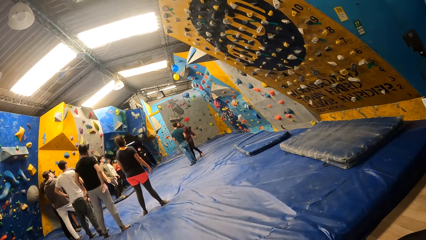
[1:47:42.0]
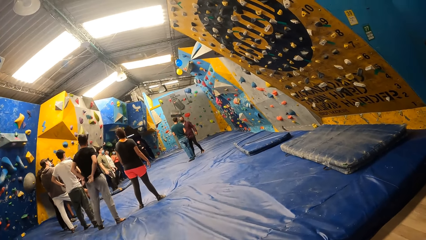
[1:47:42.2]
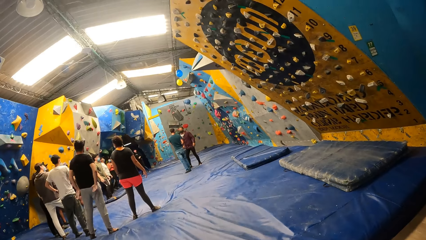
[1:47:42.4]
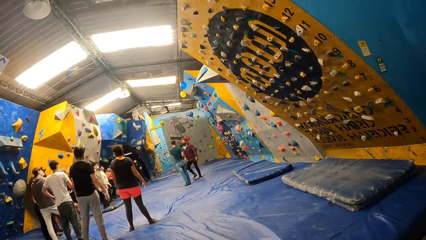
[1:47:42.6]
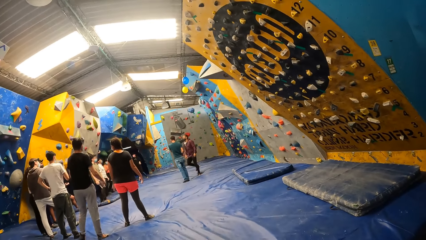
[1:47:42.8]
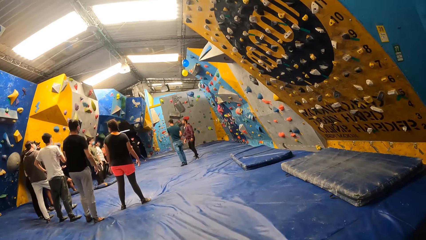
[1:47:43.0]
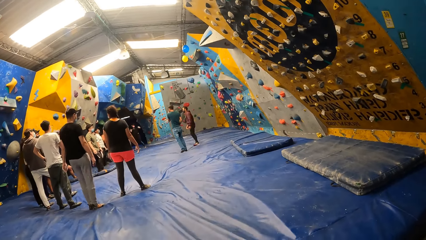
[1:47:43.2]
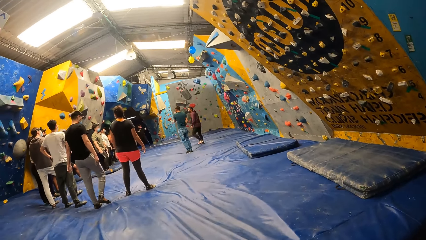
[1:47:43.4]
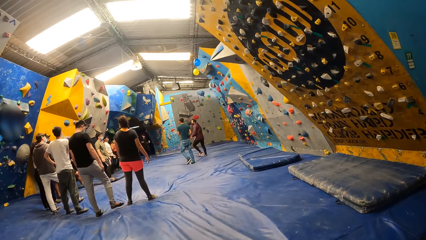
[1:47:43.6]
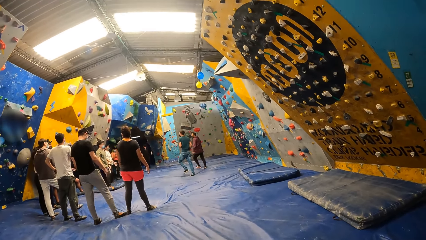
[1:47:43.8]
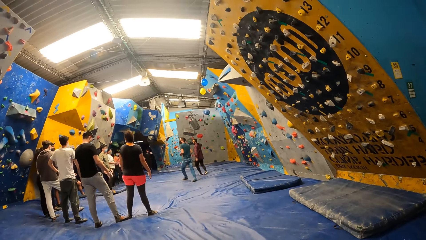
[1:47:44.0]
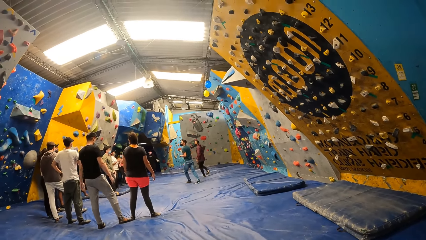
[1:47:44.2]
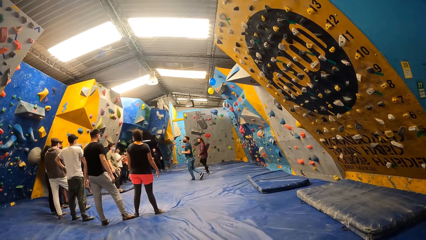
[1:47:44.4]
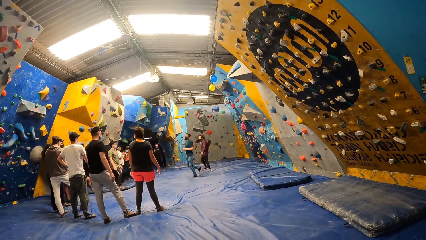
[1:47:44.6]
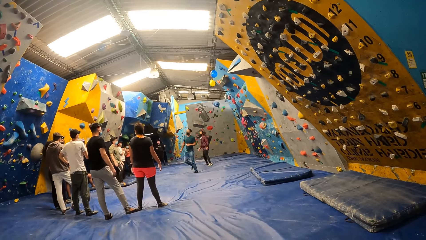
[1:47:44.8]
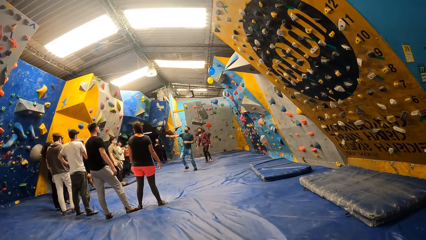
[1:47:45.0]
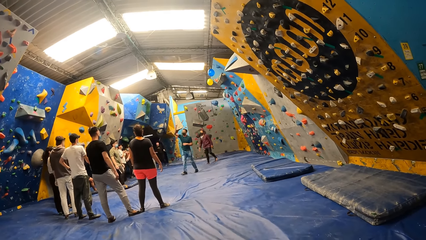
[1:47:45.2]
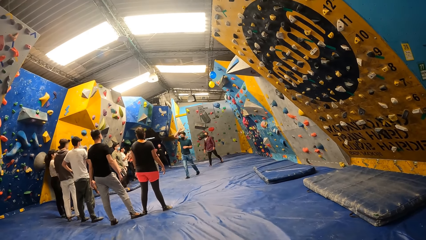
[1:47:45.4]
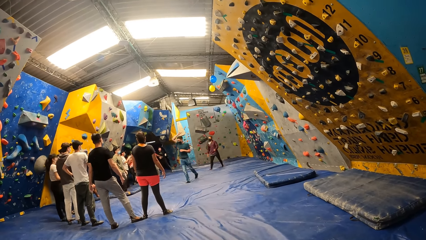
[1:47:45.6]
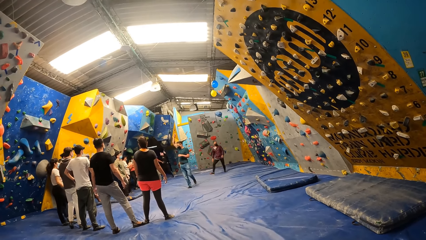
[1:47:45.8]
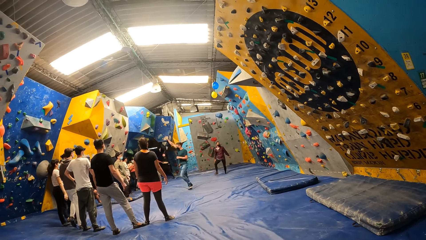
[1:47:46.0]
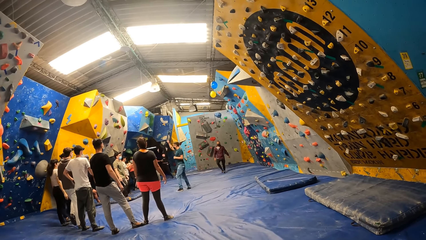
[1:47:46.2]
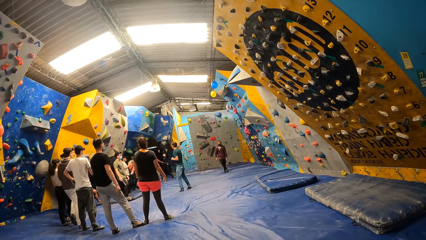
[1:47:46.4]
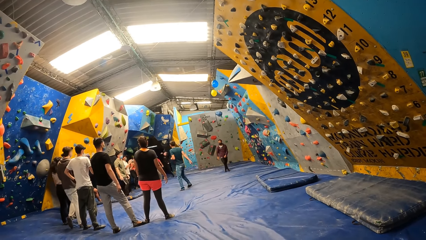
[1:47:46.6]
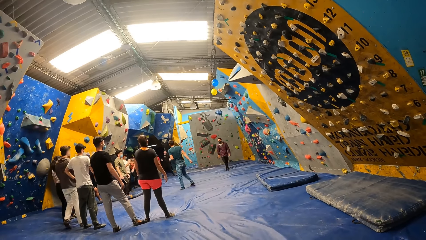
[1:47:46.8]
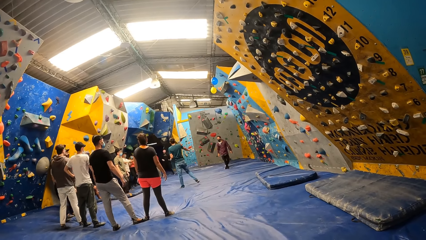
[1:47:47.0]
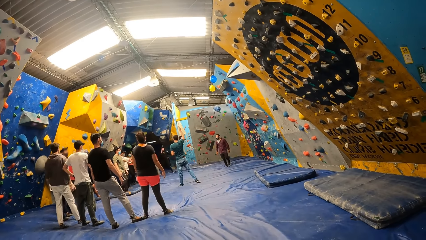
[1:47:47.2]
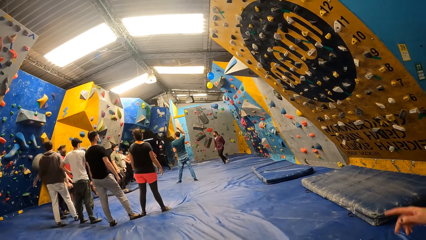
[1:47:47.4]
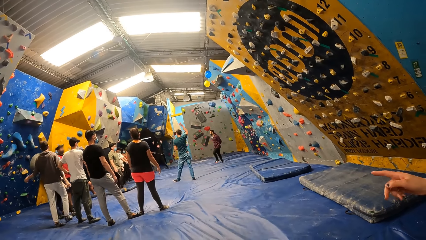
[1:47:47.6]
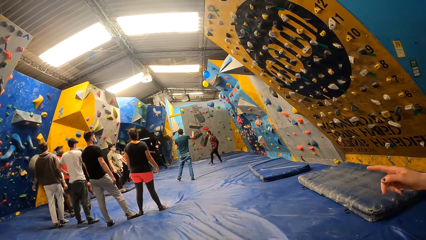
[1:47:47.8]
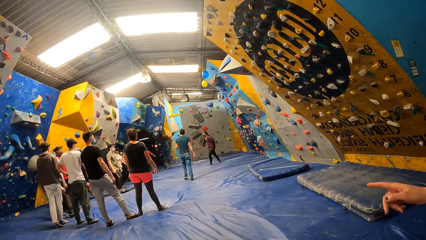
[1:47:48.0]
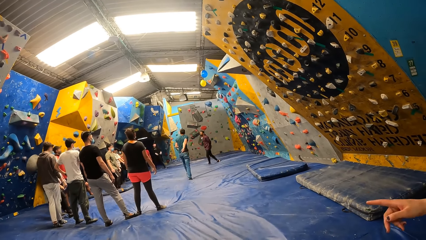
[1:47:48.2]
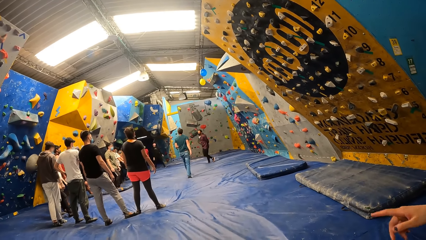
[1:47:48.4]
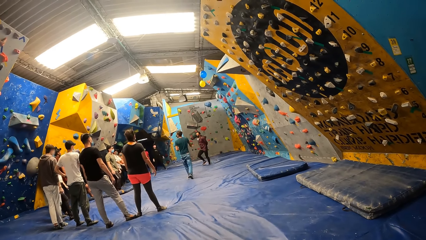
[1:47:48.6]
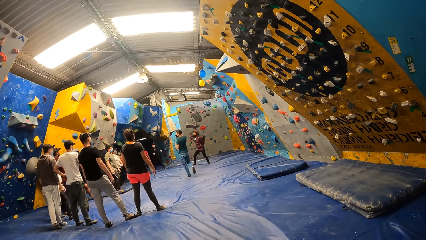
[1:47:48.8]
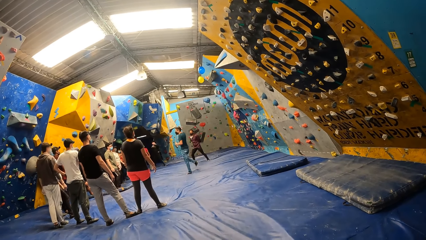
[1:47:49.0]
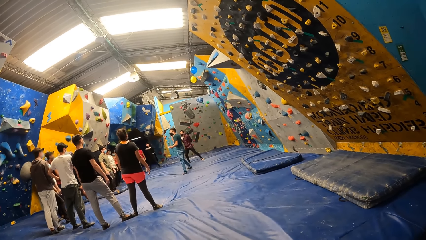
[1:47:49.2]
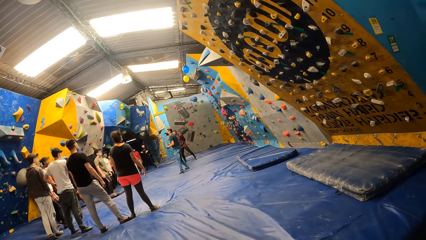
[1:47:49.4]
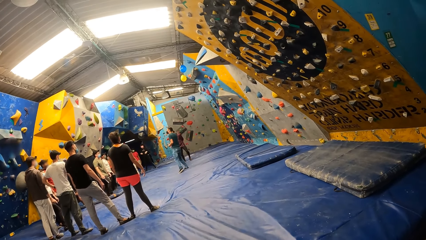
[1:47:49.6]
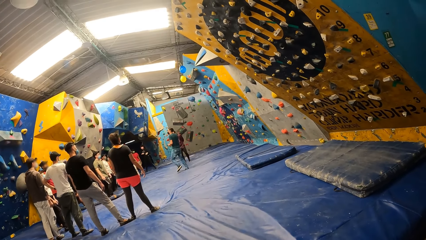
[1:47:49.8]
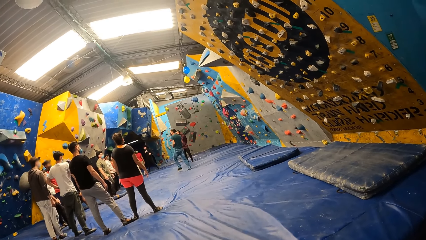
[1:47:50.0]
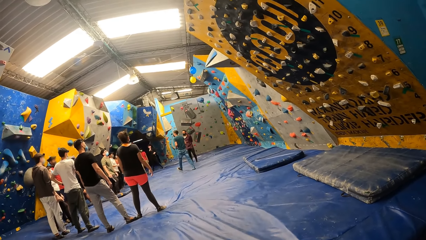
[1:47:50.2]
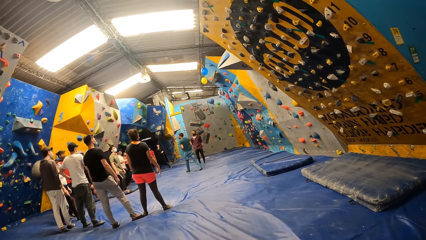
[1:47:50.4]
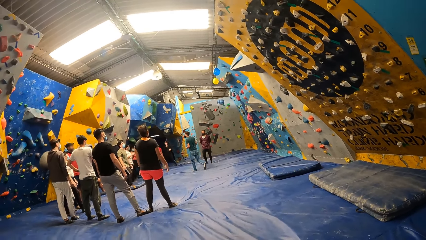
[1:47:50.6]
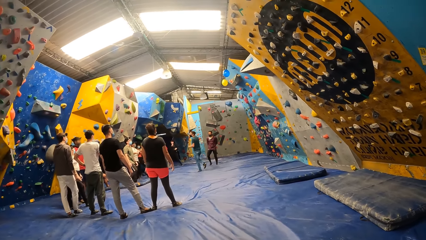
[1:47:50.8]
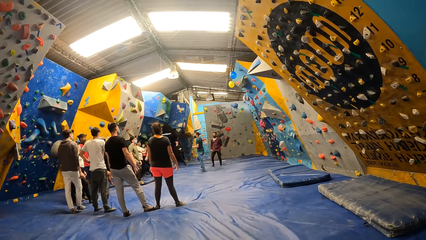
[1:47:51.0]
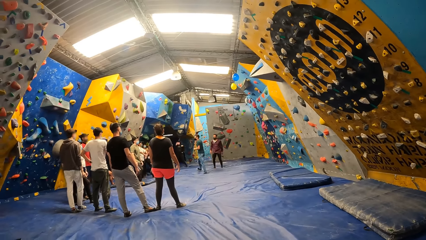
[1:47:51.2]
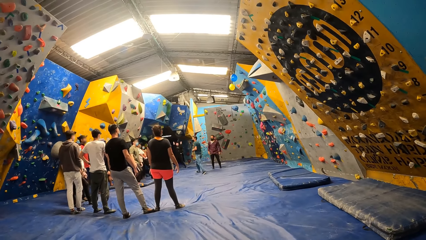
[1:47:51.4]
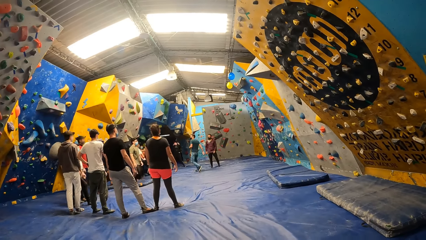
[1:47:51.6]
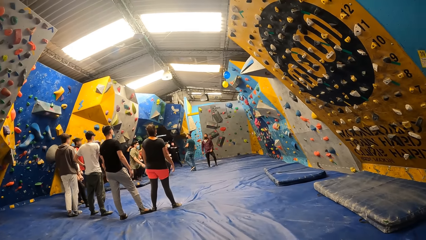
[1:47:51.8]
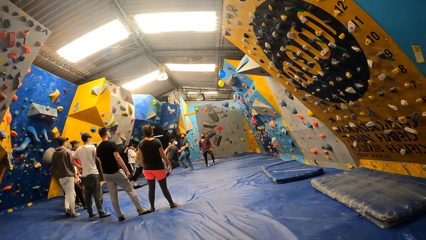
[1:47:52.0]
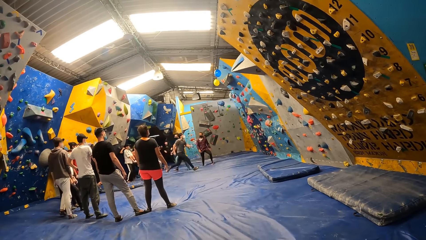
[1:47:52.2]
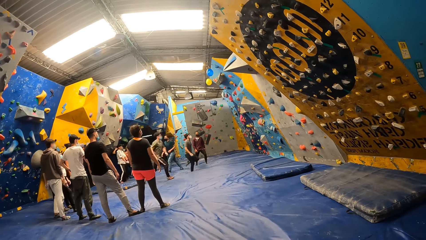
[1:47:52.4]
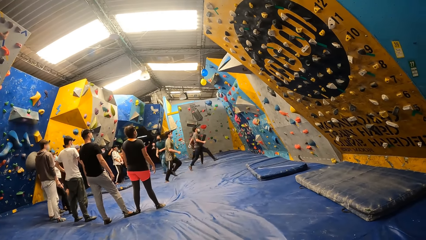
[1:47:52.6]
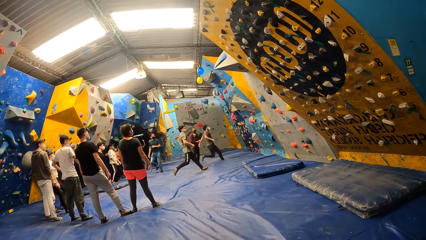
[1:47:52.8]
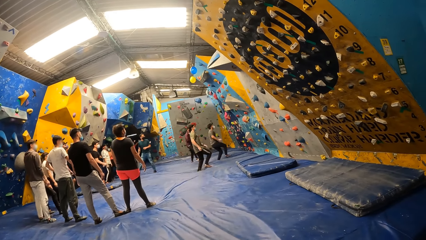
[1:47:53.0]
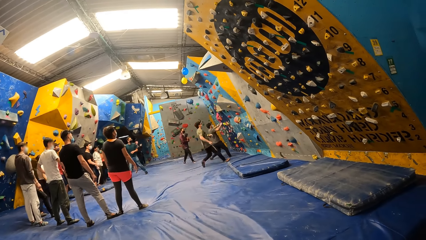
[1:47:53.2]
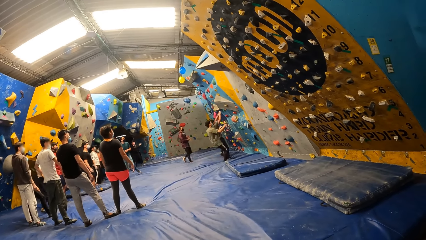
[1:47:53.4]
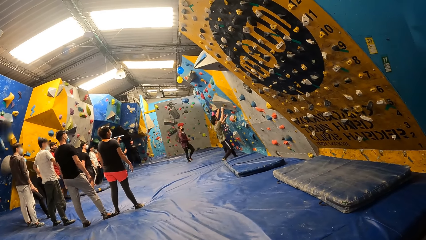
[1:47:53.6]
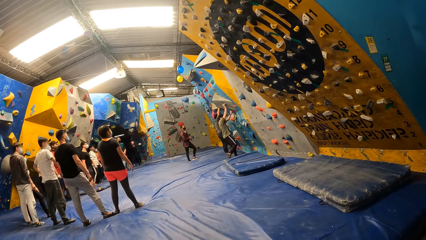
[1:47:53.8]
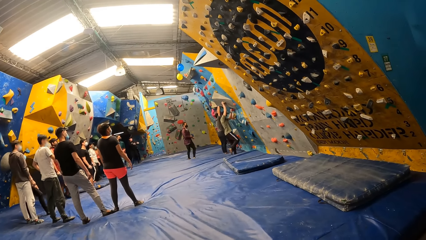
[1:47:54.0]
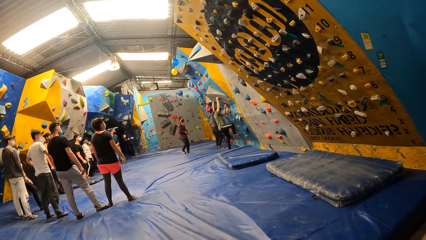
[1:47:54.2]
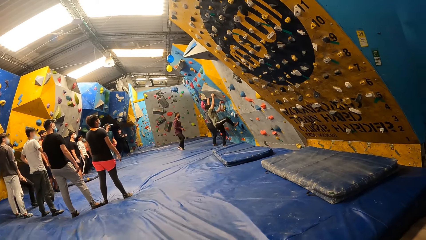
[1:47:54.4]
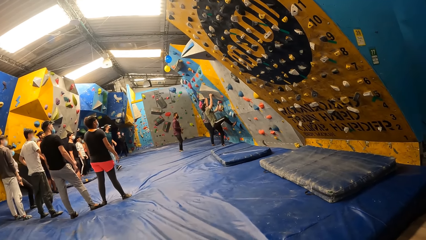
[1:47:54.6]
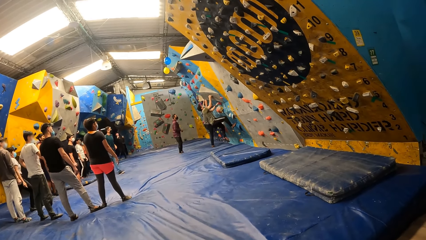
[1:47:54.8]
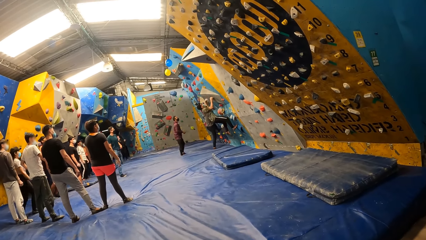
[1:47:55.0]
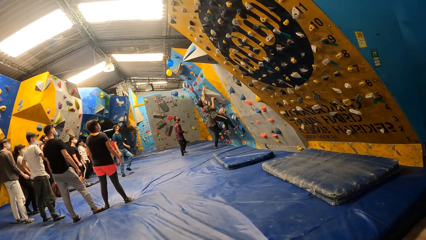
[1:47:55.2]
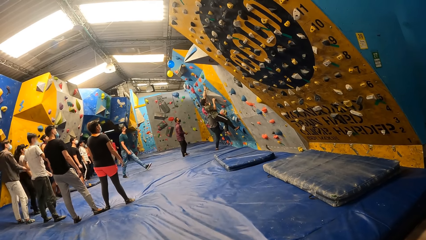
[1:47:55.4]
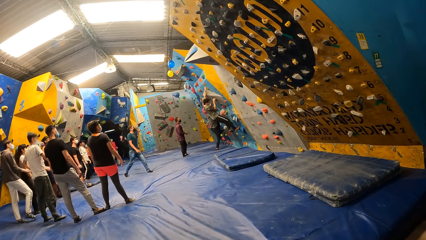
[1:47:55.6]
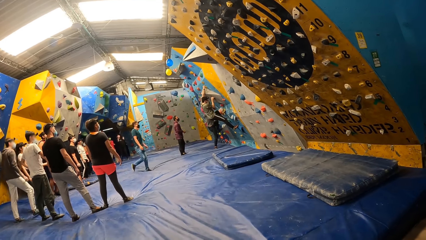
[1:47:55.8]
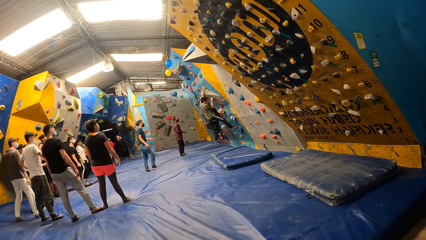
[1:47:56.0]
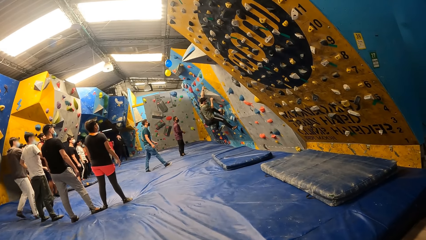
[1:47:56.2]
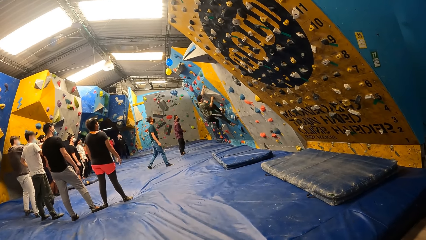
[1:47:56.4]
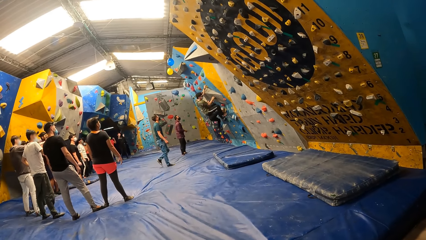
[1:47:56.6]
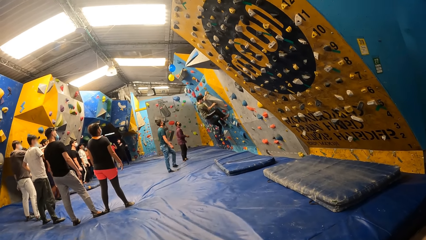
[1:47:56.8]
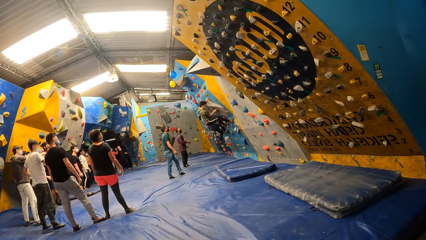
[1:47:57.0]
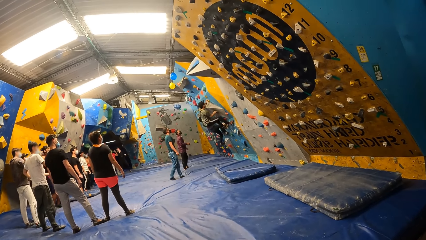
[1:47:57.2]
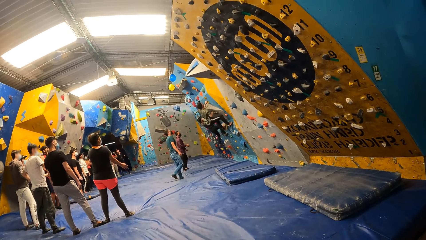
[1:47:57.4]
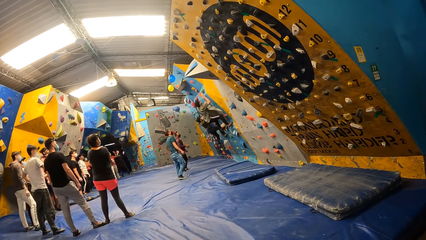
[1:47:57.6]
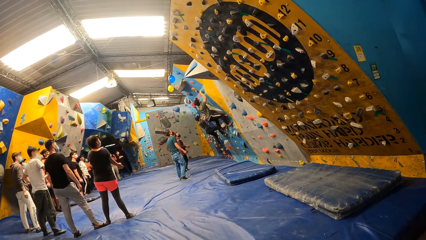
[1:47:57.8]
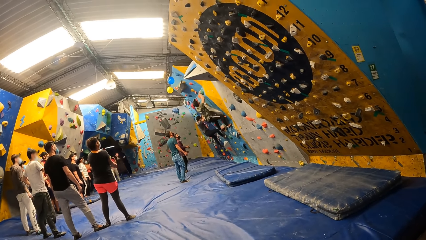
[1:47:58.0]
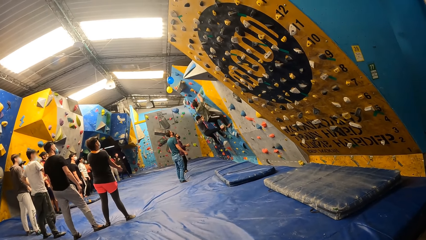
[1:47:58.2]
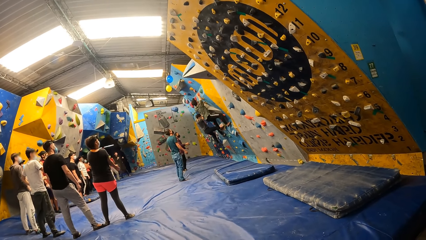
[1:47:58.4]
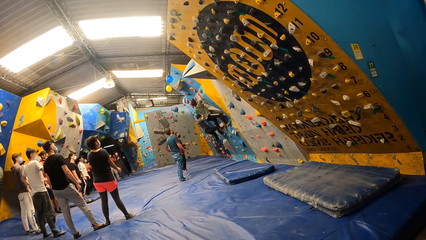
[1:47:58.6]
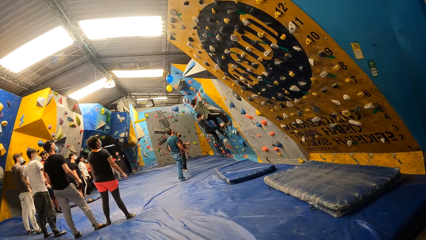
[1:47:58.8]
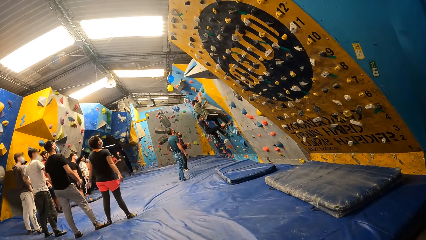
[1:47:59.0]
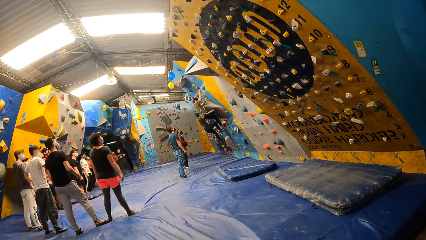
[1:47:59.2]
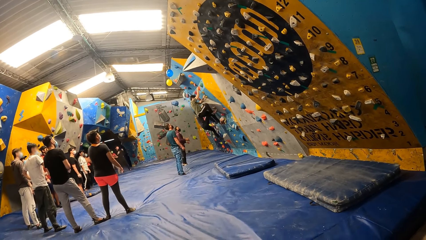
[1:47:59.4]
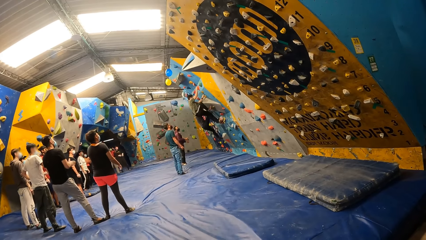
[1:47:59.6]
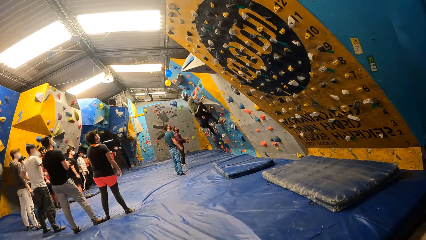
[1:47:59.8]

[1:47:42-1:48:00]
A lady speaks with gestures. A man runs towards the bouldering wall. Another man runs towards the bouldering wall. The first man climbs the bouldering wall with both hands and legs. The other man climbs the bouldering wall with both hands and legs.
